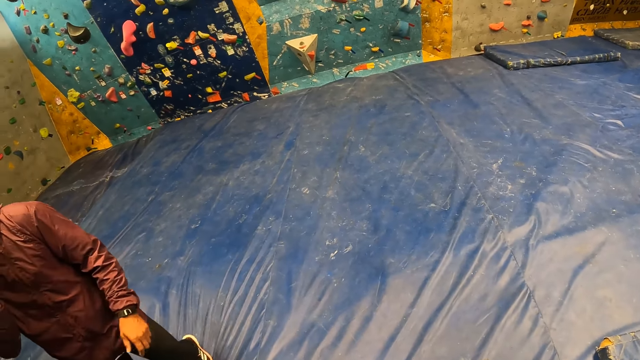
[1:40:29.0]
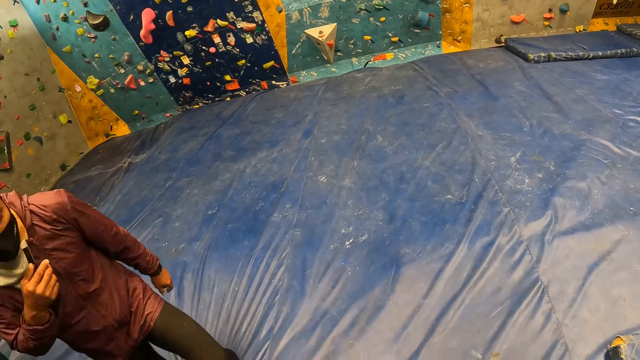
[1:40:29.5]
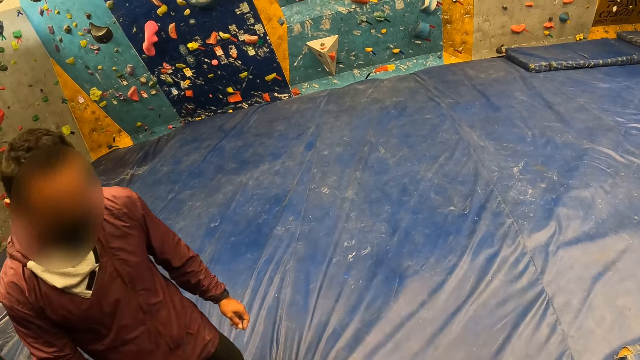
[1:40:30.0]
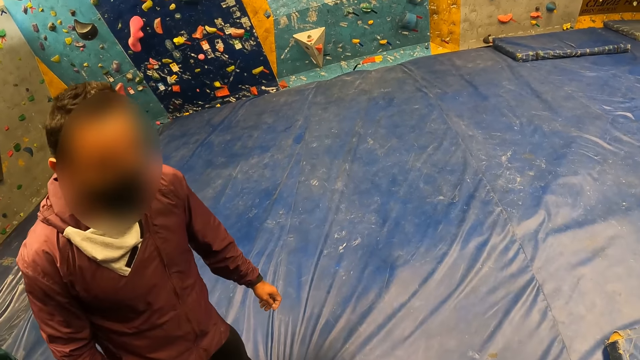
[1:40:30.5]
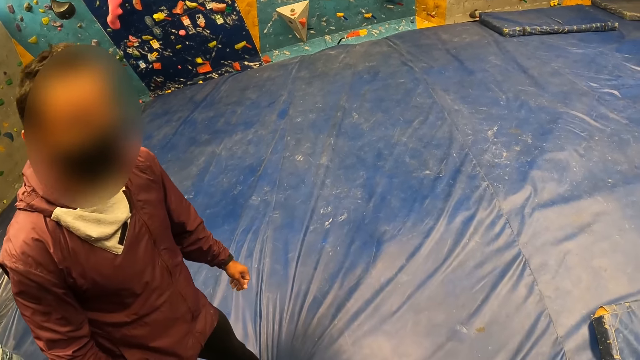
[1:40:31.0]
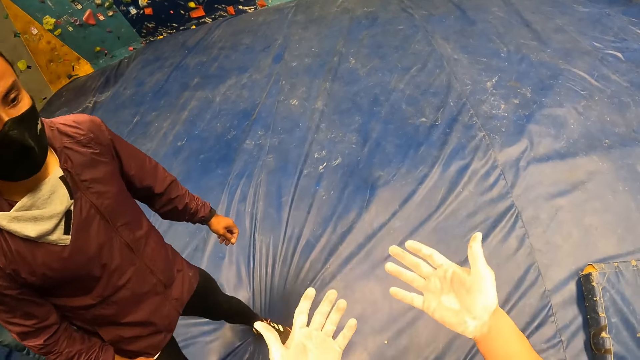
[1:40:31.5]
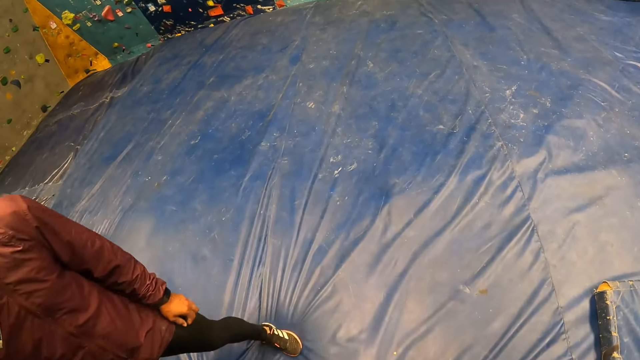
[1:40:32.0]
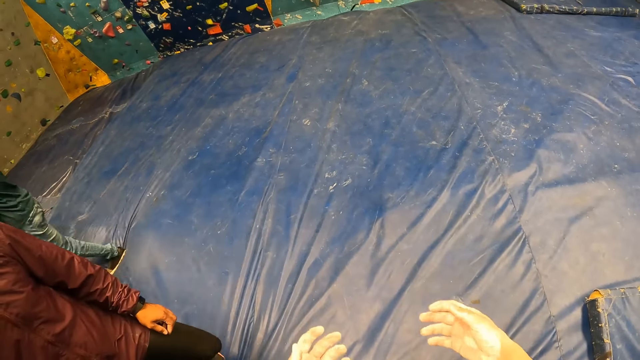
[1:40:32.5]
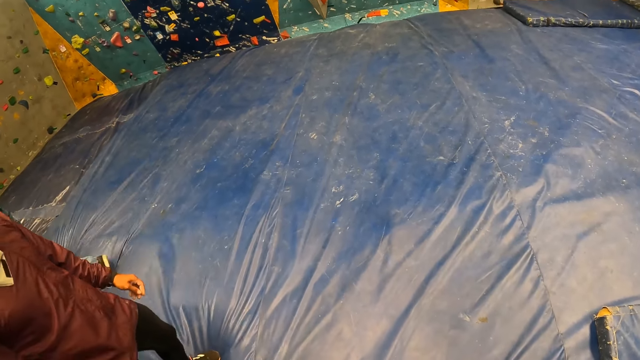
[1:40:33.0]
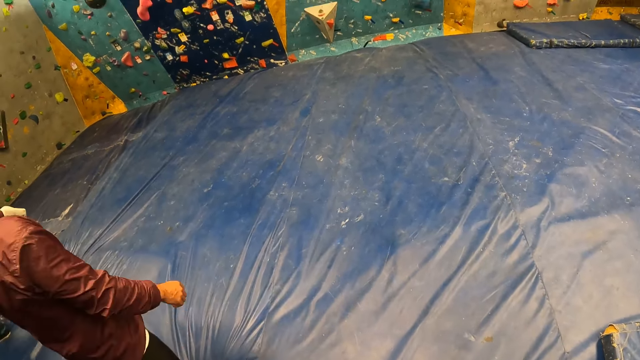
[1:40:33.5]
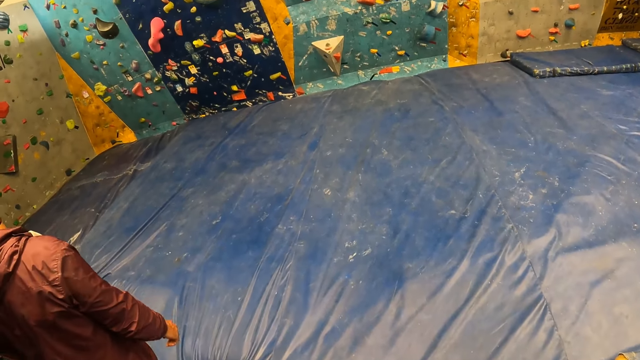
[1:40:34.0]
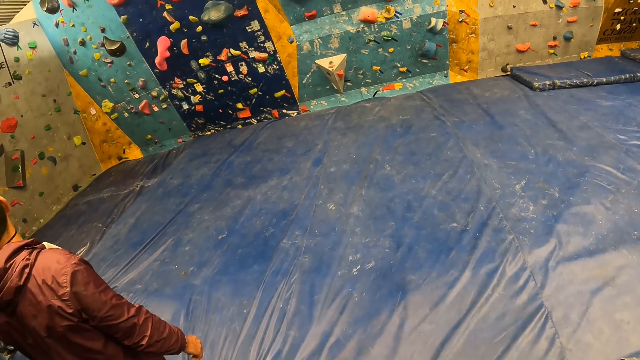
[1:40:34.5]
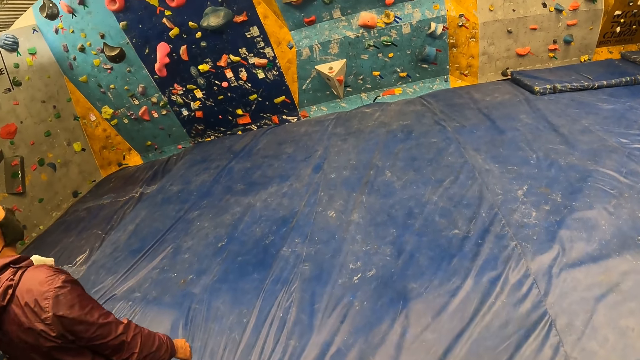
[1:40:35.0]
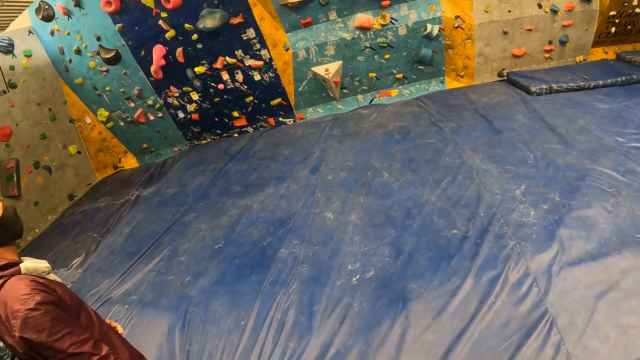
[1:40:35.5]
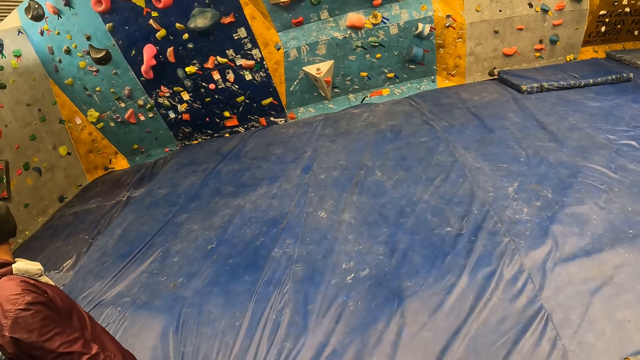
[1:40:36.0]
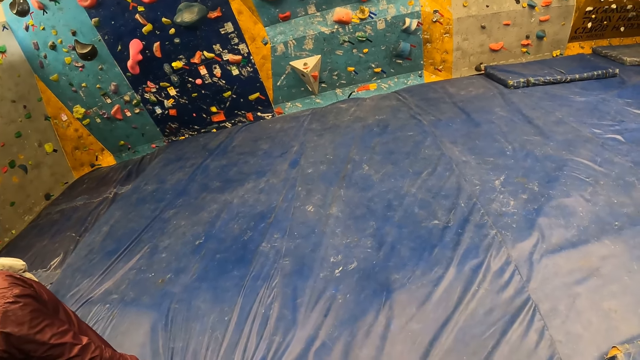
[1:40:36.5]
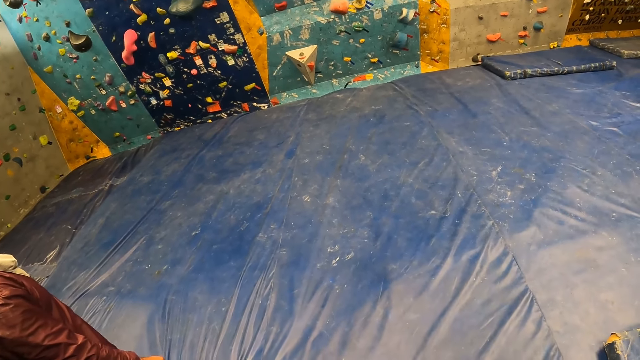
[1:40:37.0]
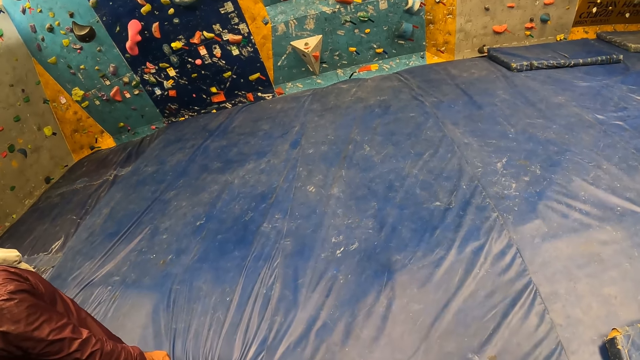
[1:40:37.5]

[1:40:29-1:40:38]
A man adjusts his mask on his face with his right hand.

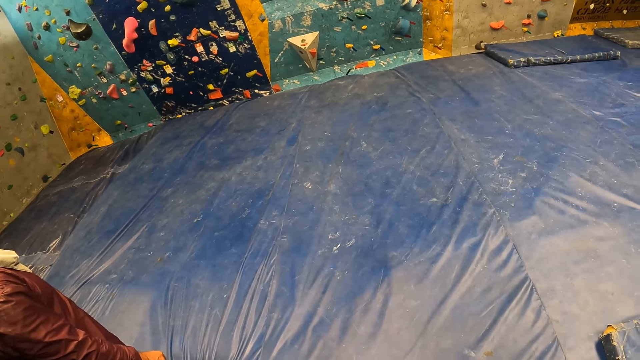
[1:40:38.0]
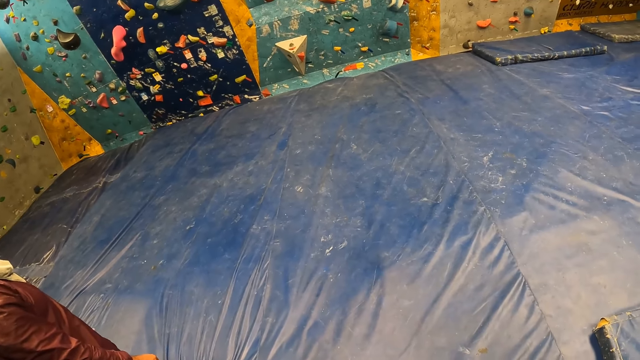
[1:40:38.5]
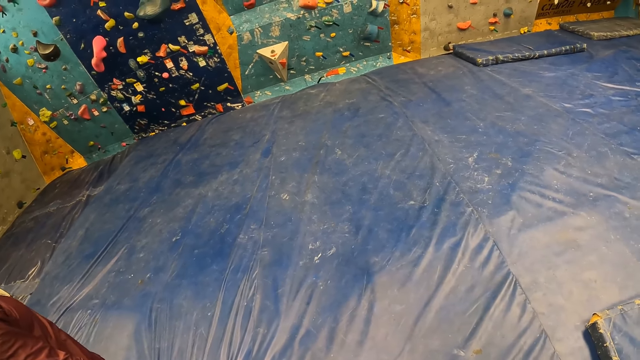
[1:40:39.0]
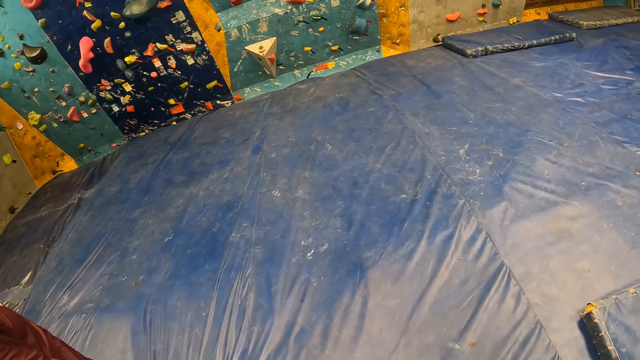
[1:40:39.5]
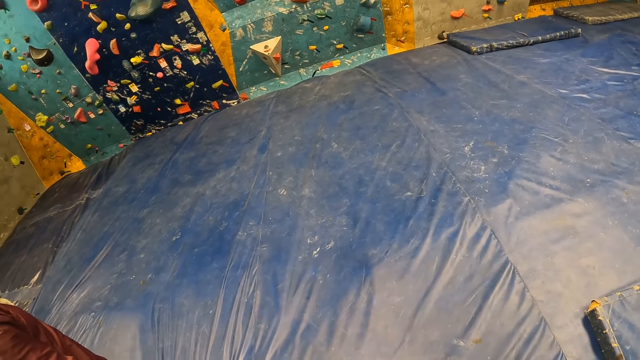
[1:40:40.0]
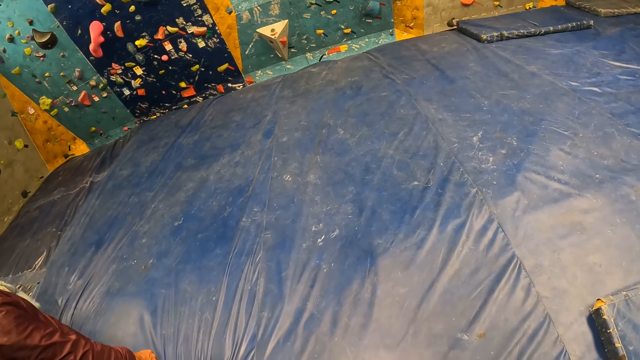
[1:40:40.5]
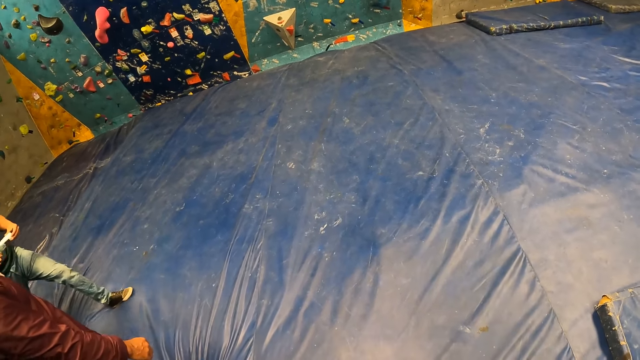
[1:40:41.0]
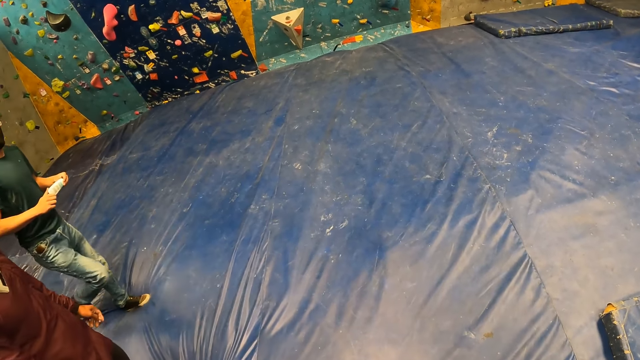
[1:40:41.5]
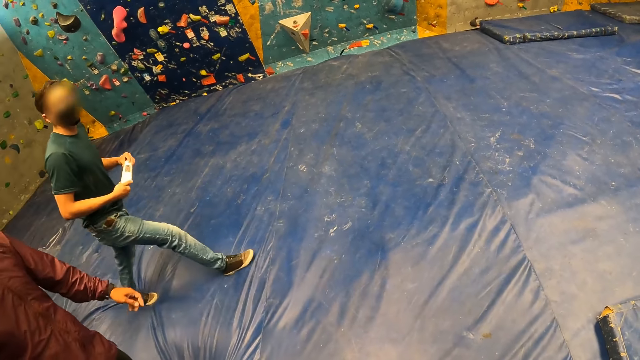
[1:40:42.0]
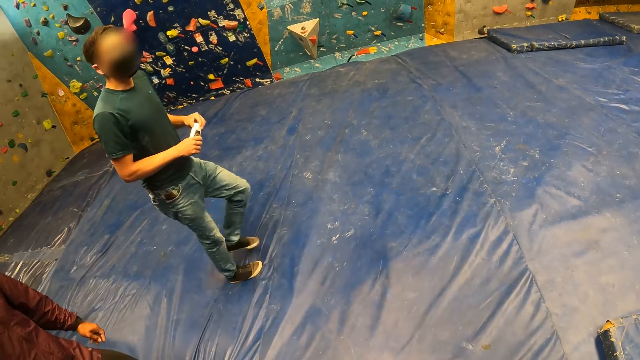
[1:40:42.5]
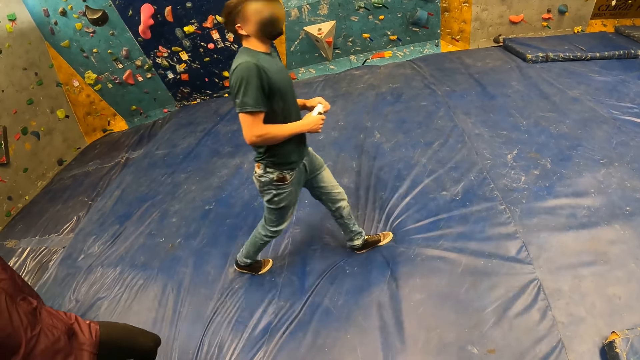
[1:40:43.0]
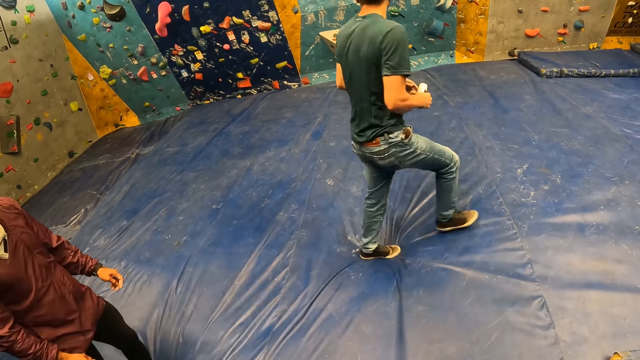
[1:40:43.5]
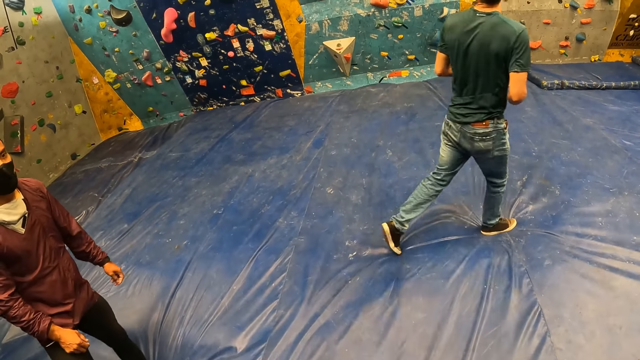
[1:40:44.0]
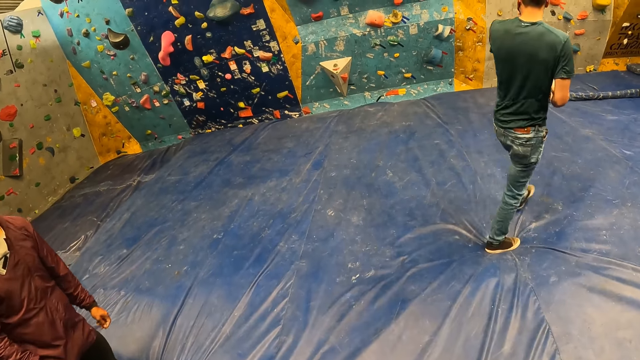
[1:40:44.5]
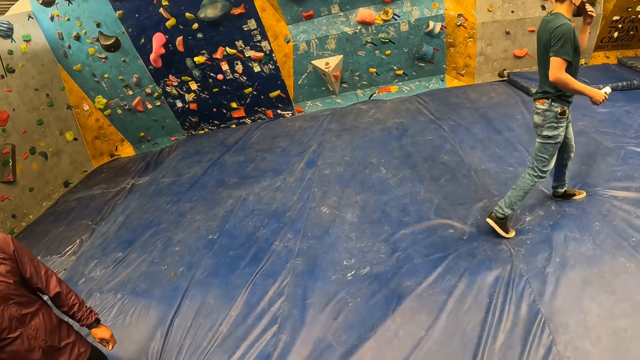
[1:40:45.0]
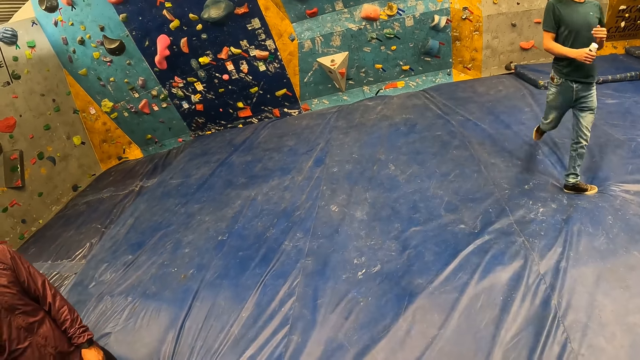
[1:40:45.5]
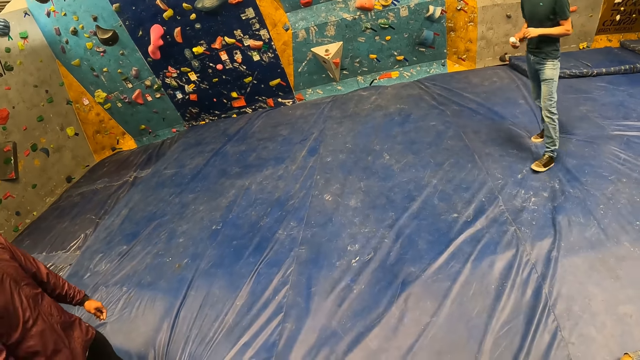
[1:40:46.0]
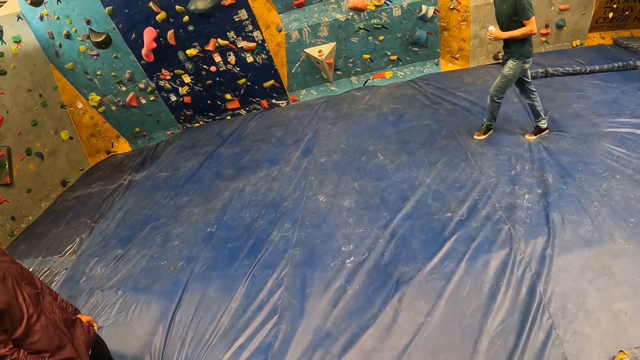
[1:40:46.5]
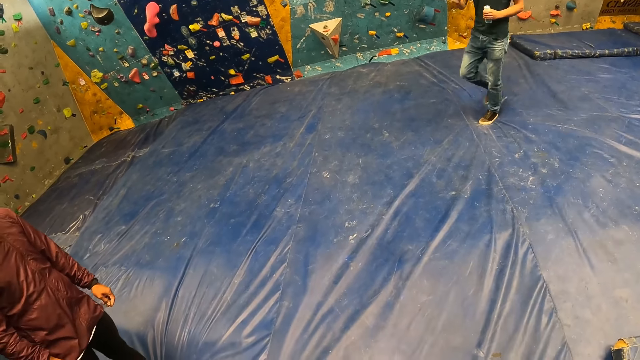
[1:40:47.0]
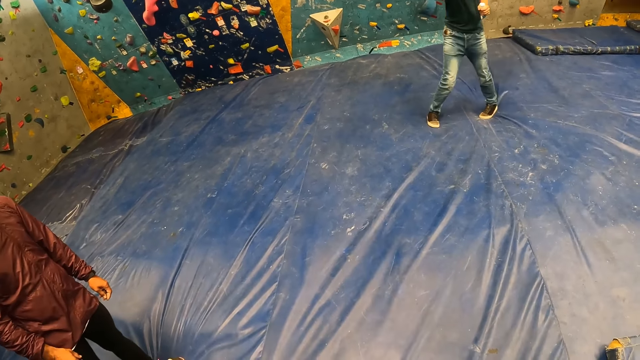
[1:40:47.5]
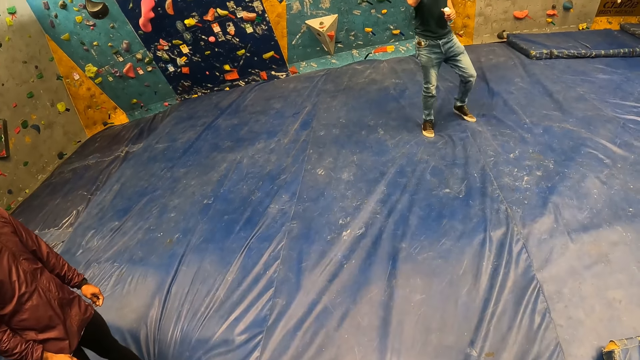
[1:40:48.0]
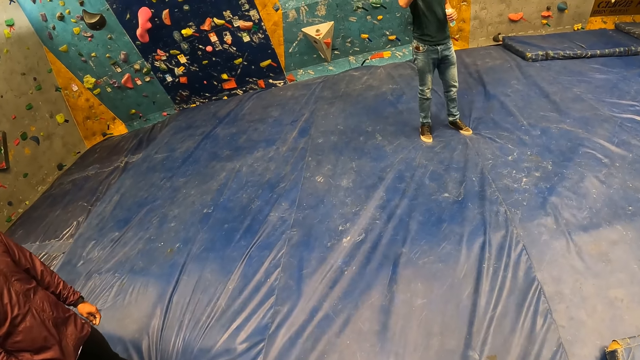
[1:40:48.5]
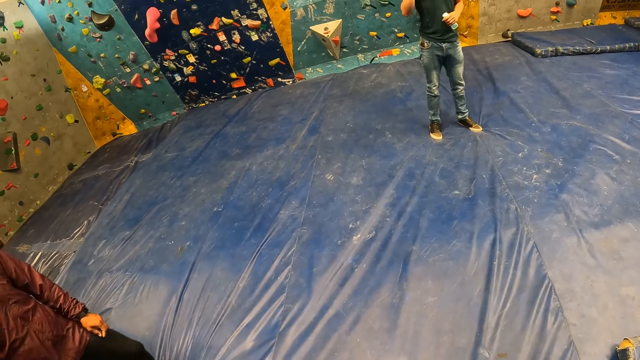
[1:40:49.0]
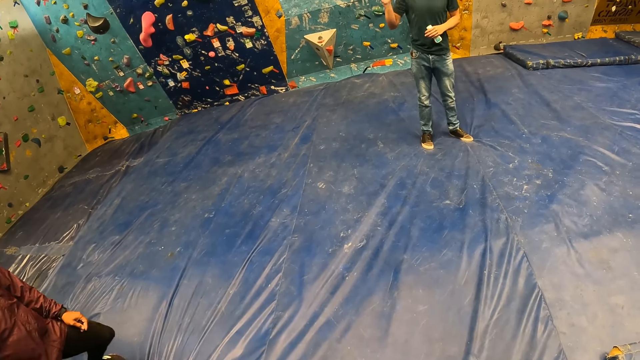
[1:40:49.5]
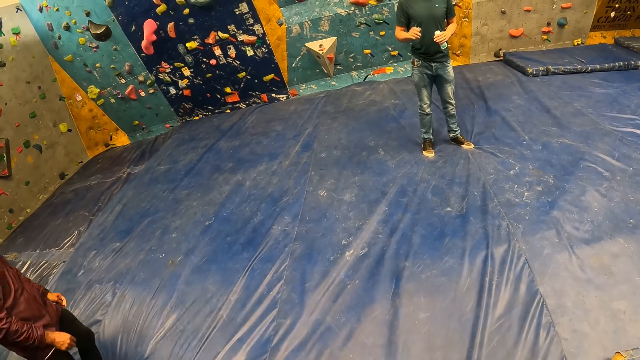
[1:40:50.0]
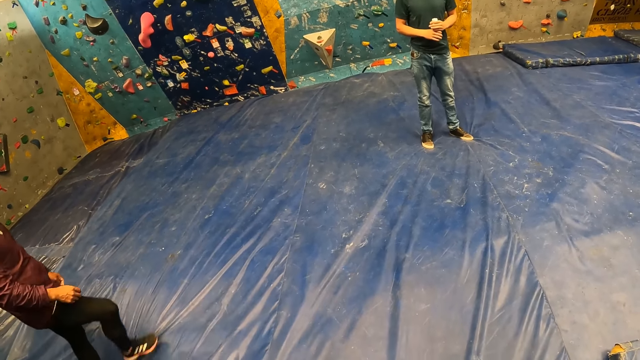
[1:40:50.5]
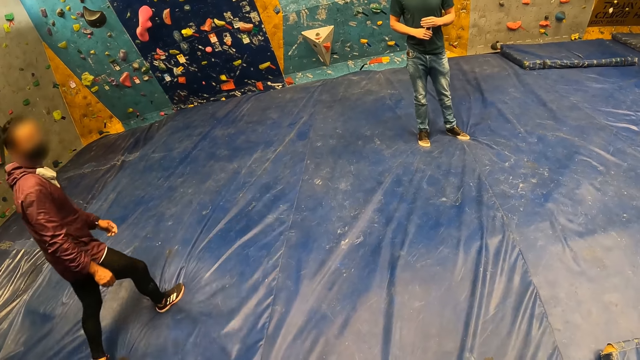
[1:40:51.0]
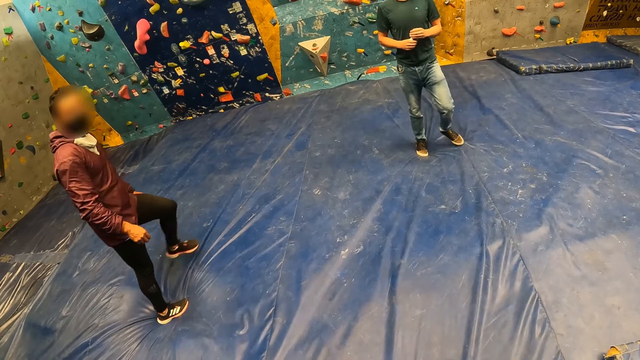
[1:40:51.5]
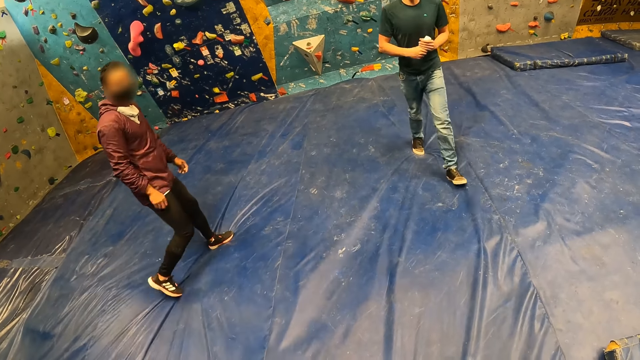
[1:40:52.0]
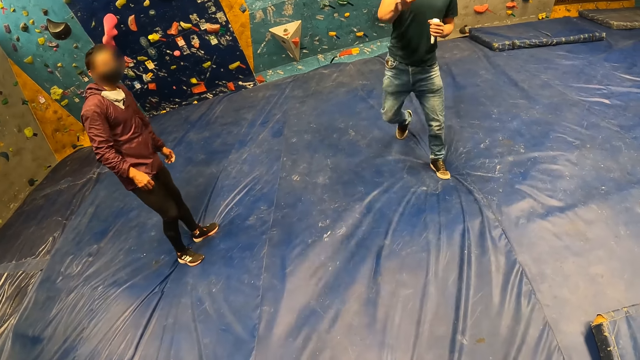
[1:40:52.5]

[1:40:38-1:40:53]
A man tightens a cover on the bottle of lotion in his right hand with his left hand. The man adjusts his mask on his face with his left hand. The man moves the bottle of lotion around in both hands. The man interacts with the group of people in the room.
